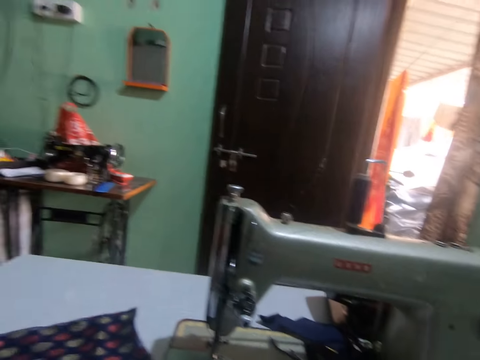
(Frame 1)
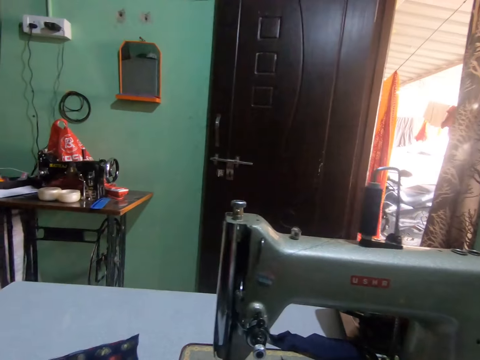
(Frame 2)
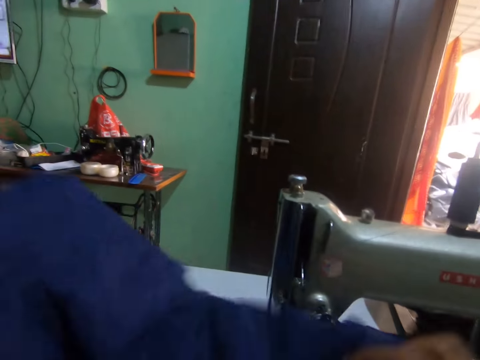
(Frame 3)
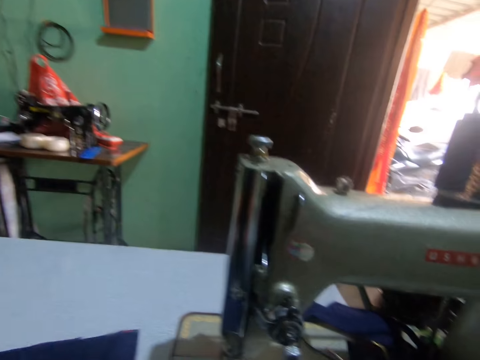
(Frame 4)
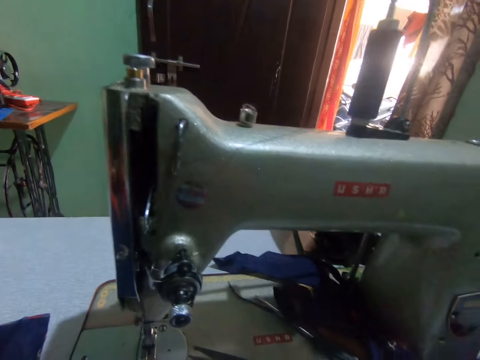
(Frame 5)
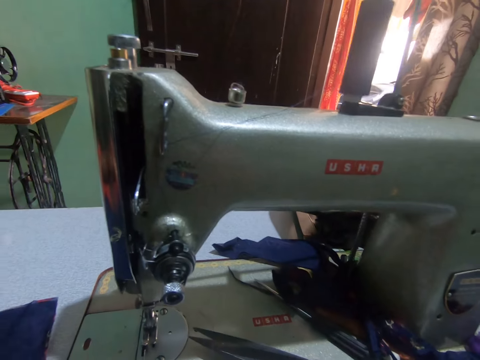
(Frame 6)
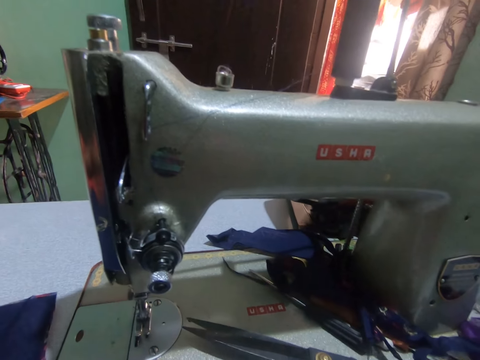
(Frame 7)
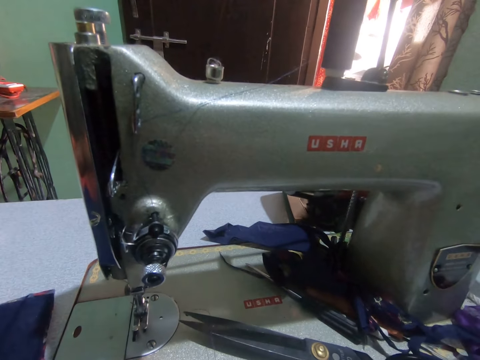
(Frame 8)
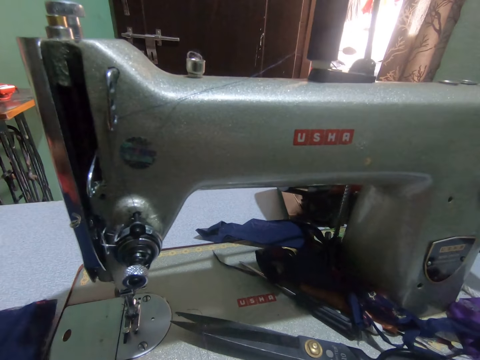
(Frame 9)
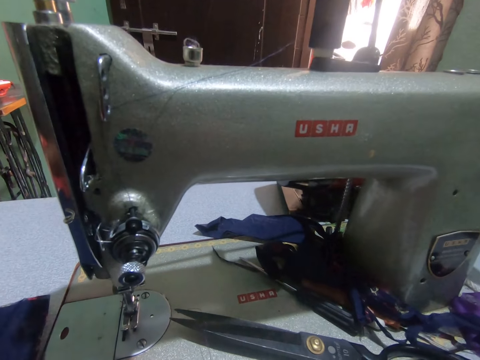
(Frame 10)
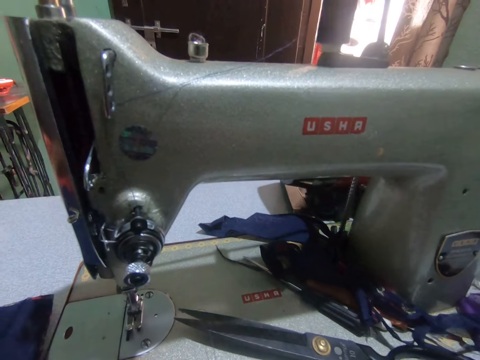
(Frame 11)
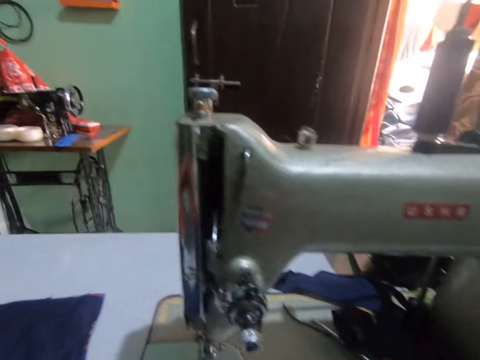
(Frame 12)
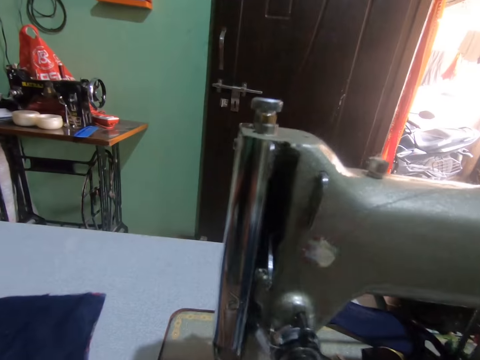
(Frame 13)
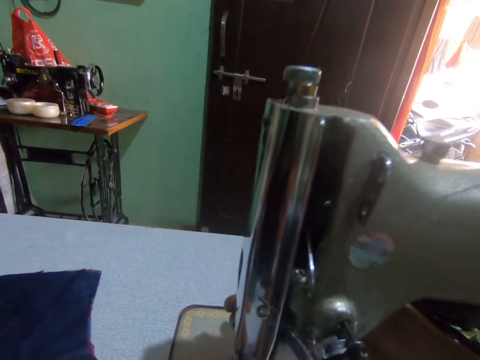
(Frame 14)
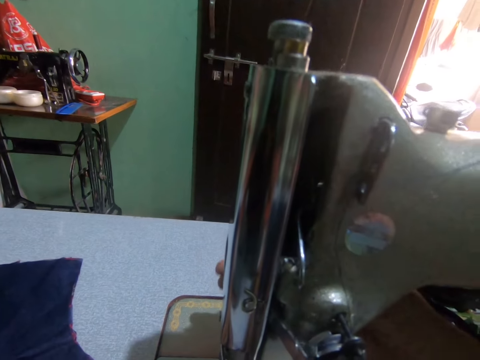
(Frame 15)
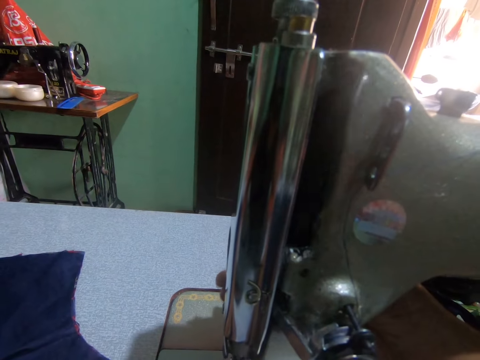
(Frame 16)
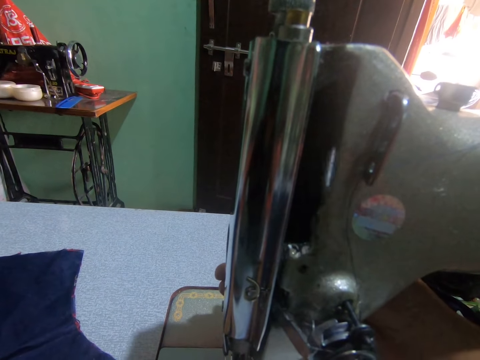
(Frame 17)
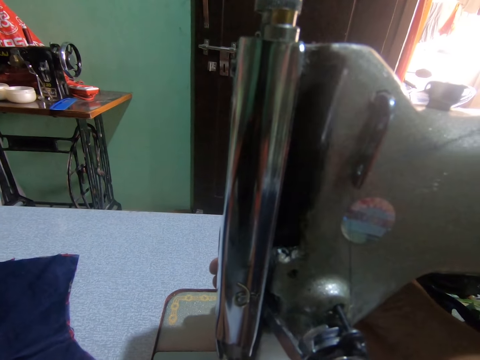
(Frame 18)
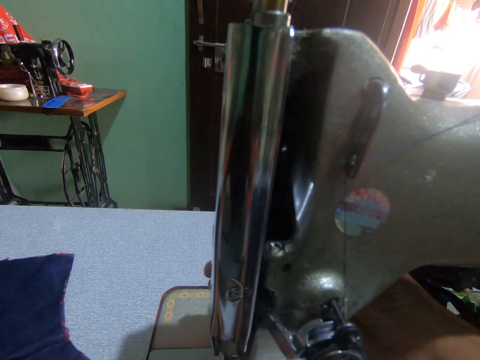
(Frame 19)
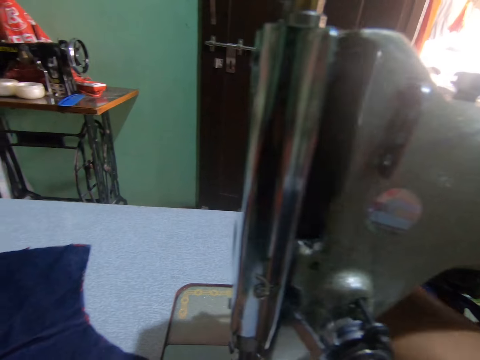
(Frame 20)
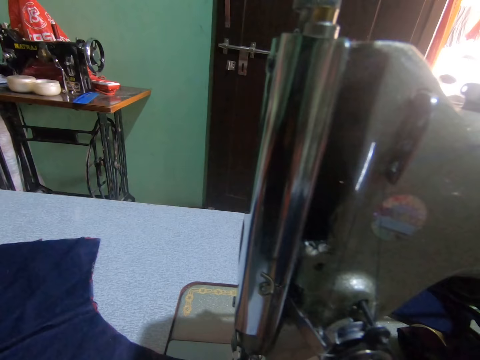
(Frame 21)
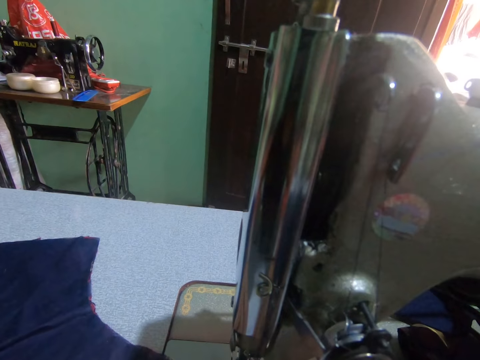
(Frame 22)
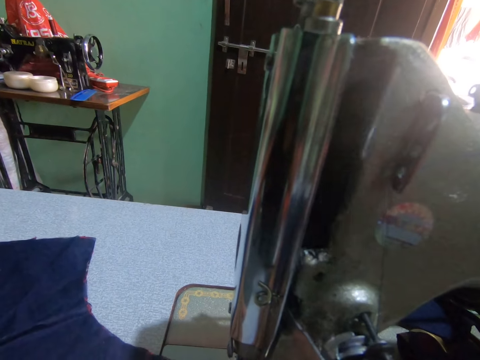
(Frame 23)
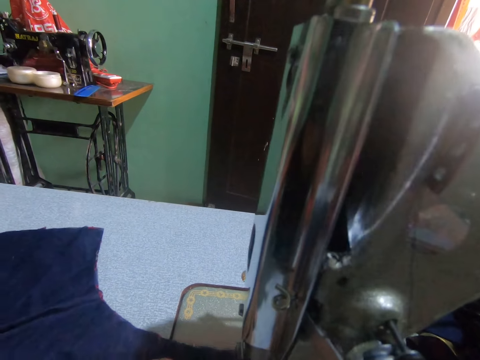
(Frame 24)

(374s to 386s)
The camera wearer turns to the side. She sets the cloth on the sewing machine with both hands. She adjusts the fabric. She turns to the side. She adjusts the cloth on the sewing machine with her left hand. She holds a sewing machine. She sets the sewing machine with her right hand. She sews the cloth on the table with both hands.

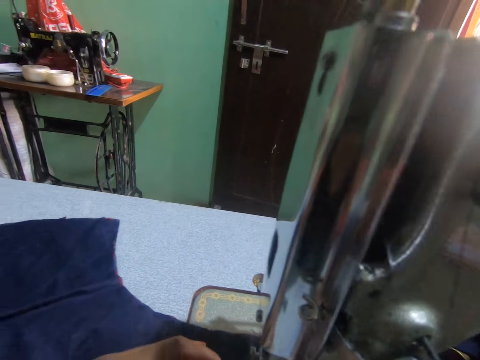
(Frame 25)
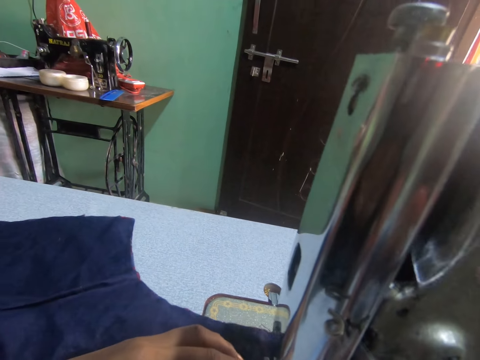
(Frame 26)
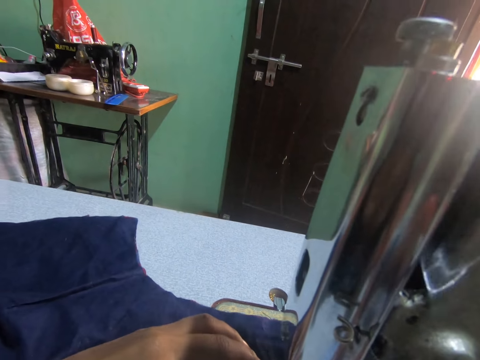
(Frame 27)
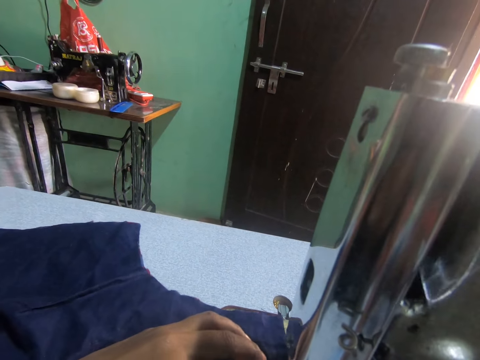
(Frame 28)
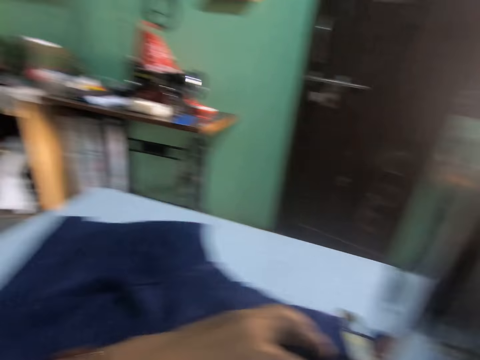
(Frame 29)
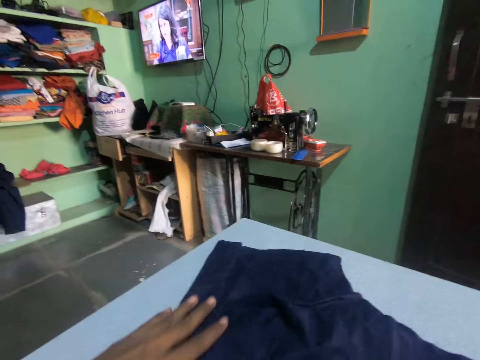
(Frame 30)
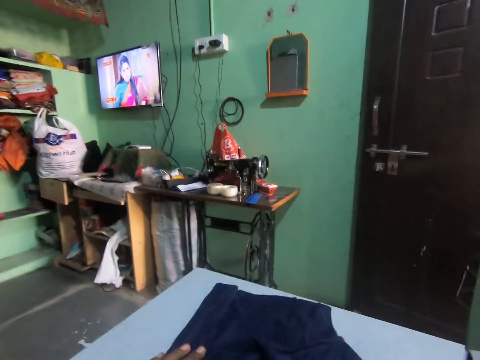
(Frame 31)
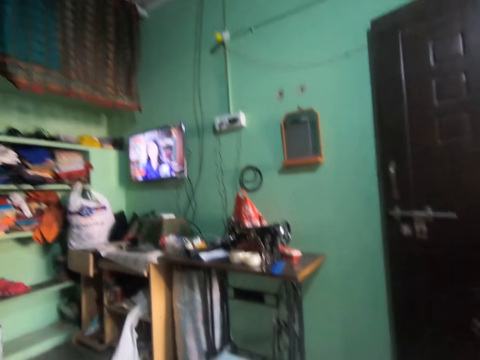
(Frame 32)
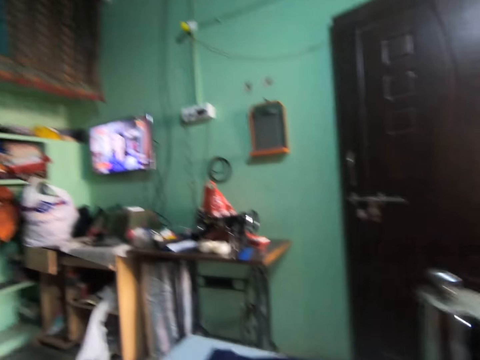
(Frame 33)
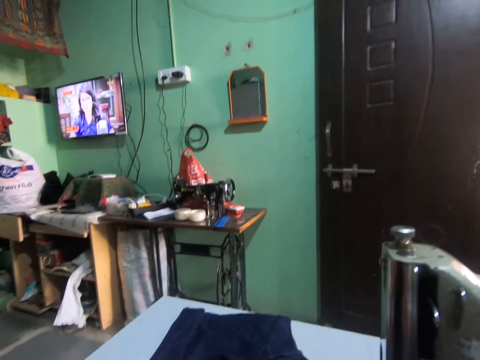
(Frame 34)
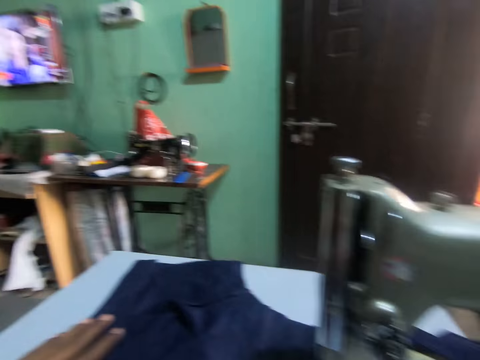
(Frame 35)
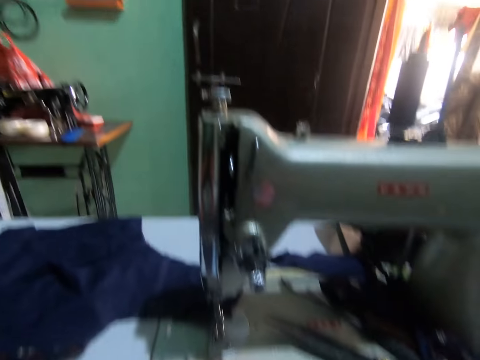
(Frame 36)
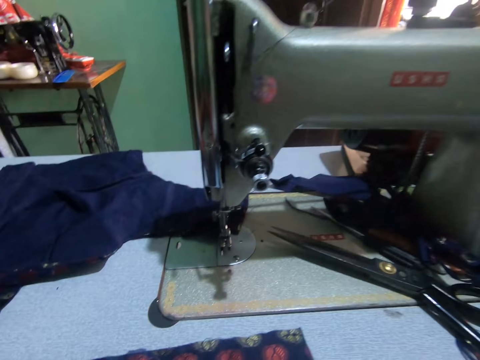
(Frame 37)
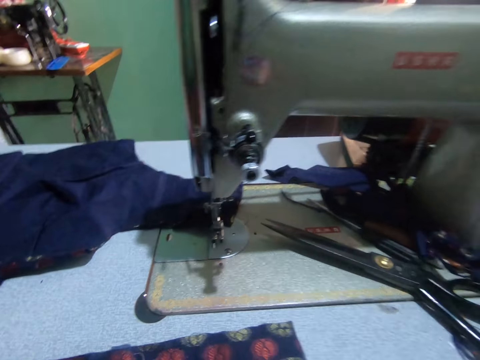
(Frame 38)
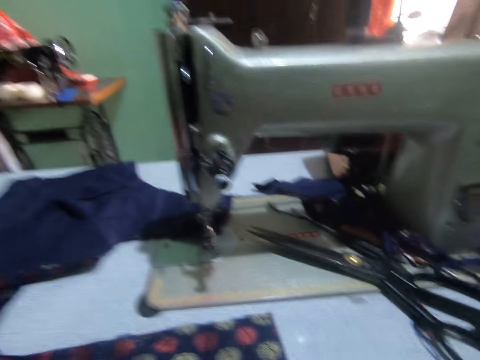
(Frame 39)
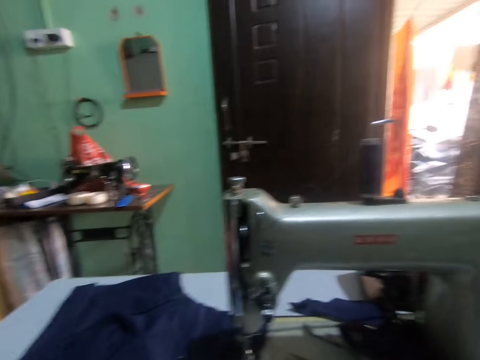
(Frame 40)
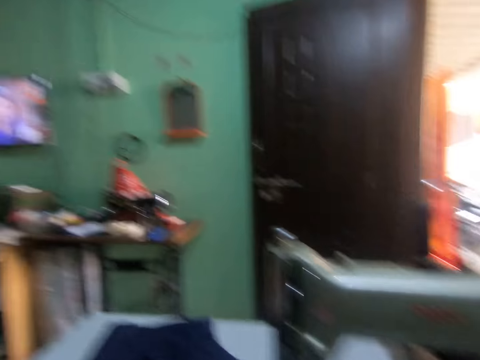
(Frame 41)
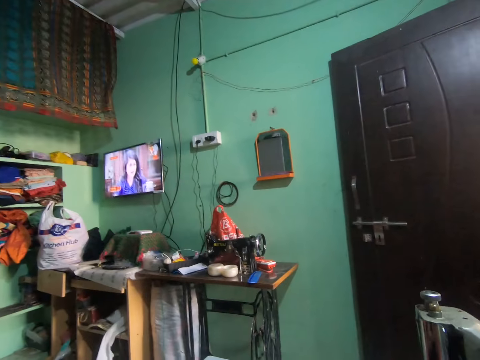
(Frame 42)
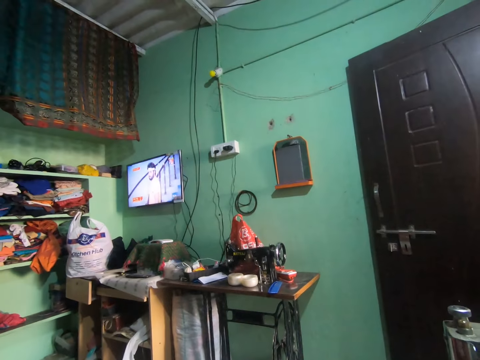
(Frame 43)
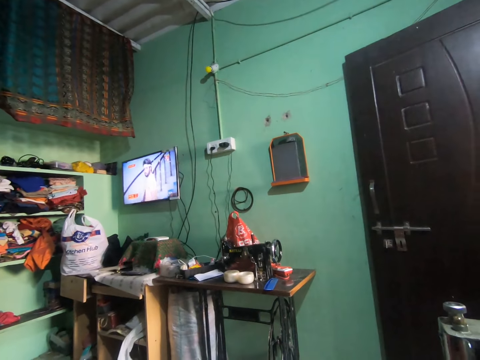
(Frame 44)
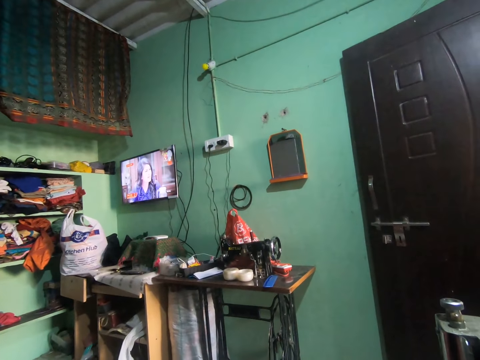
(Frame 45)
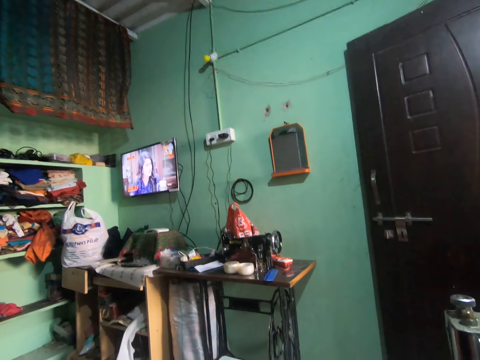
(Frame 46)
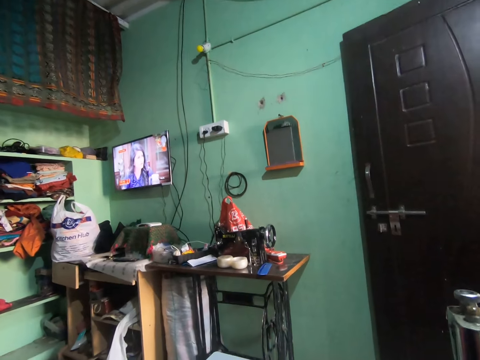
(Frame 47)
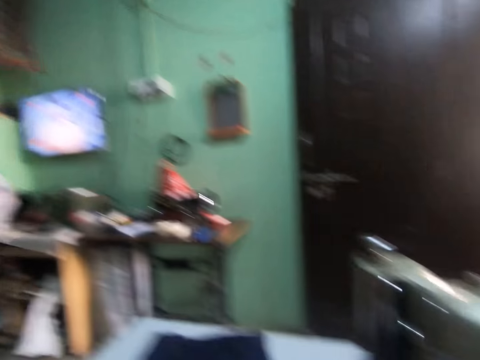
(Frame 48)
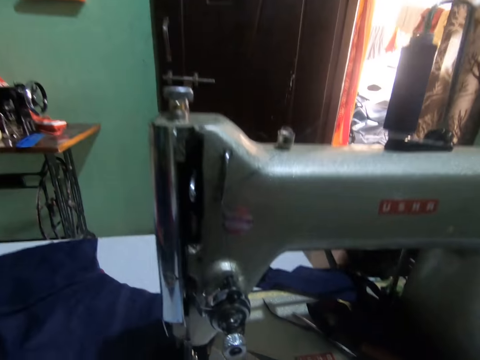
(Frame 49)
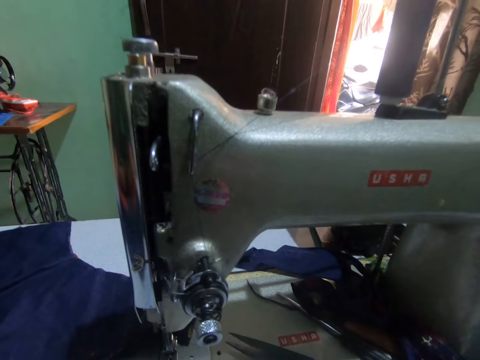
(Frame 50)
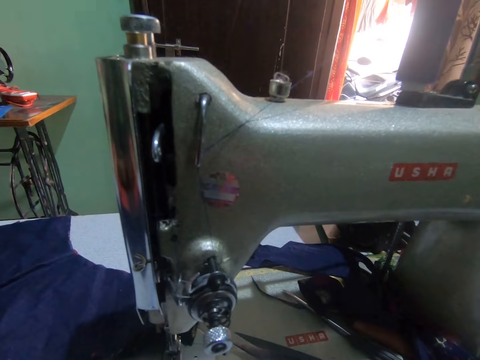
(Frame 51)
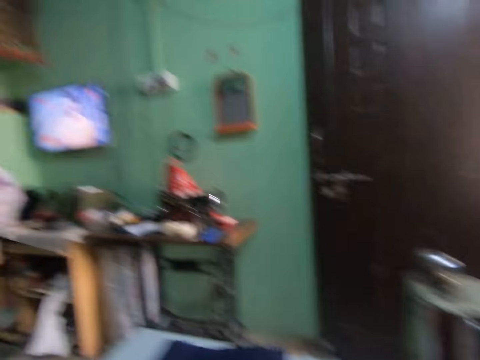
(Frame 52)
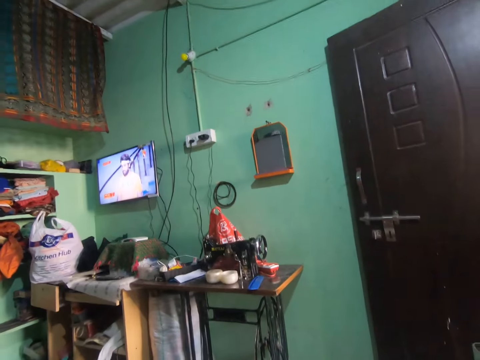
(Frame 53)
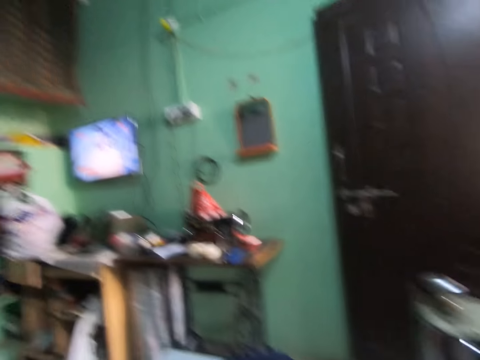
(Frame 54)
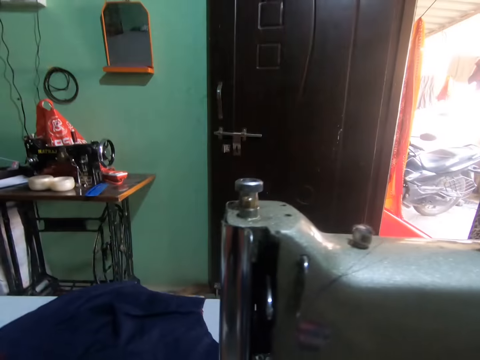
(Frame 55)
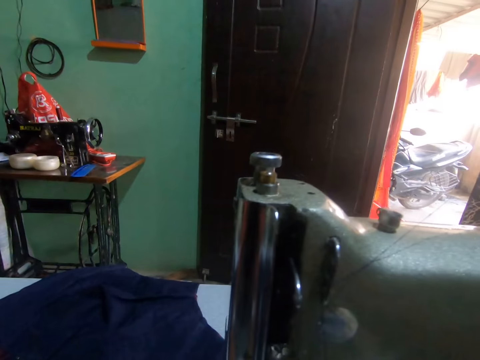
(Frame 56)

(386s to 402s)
The camera wearer pushes the fabric through the sewing machine. She turns to the side. She adjusts the cloth on the sewing machine with her left hand. She stares at the television. She turns around. She adjusts the cloth on the sewing machine with her right hand. She holds the fabric. She turns around. She stares at the television. She turns around. She stares at the television. She turns around.
